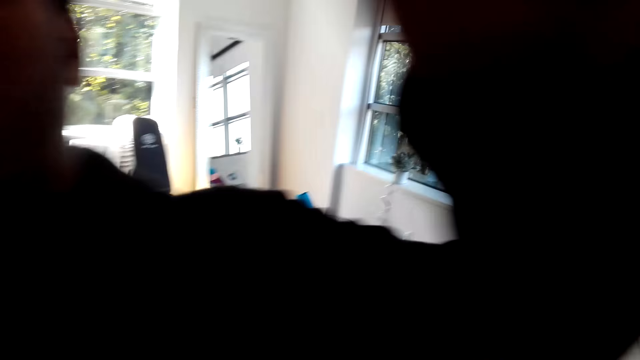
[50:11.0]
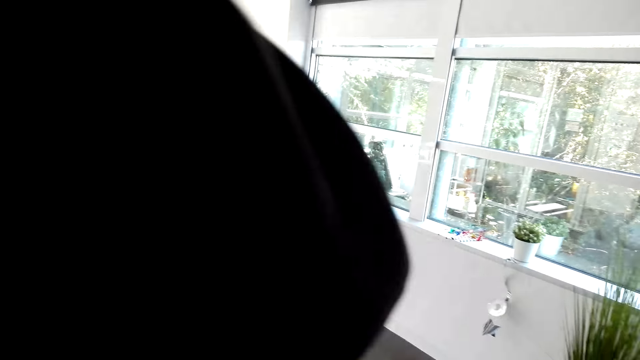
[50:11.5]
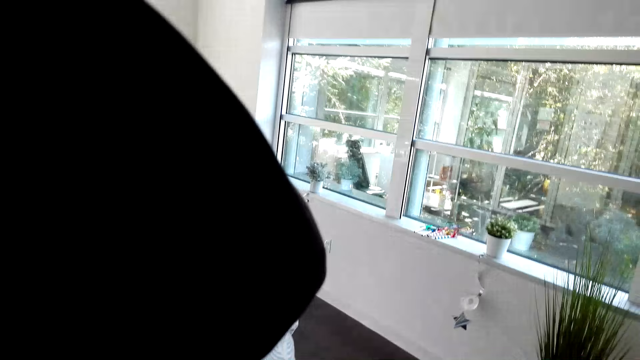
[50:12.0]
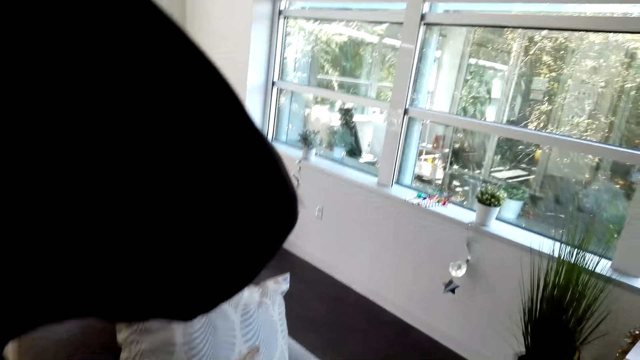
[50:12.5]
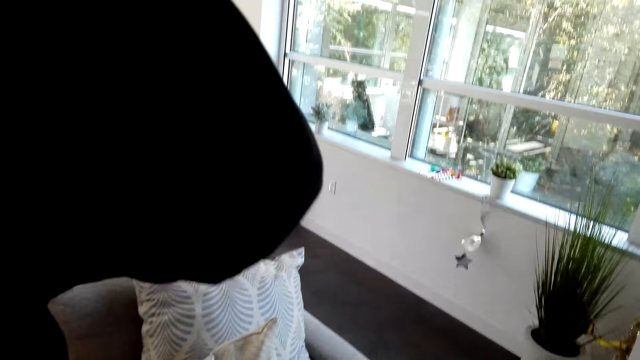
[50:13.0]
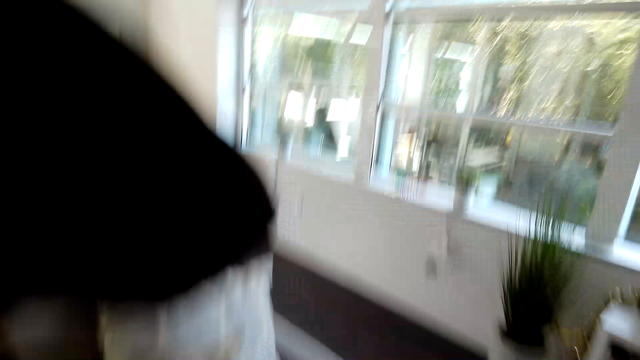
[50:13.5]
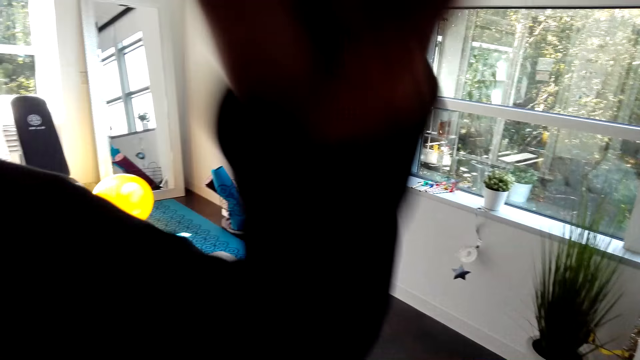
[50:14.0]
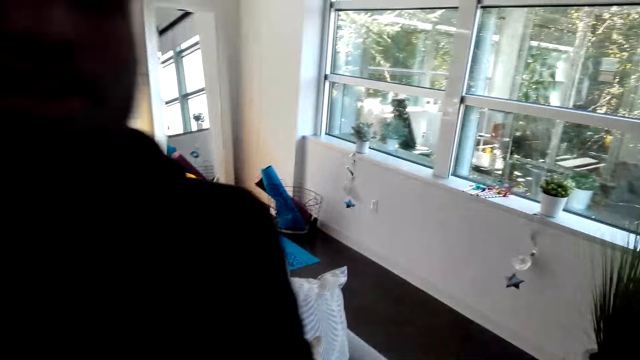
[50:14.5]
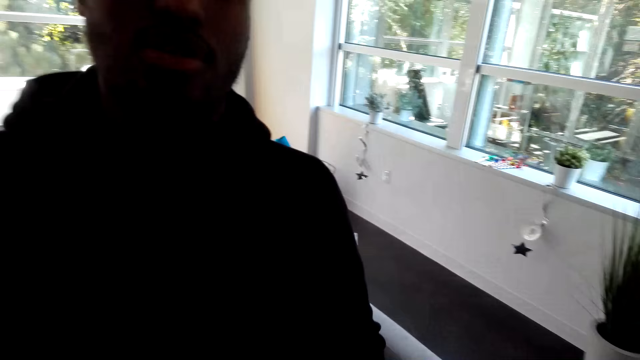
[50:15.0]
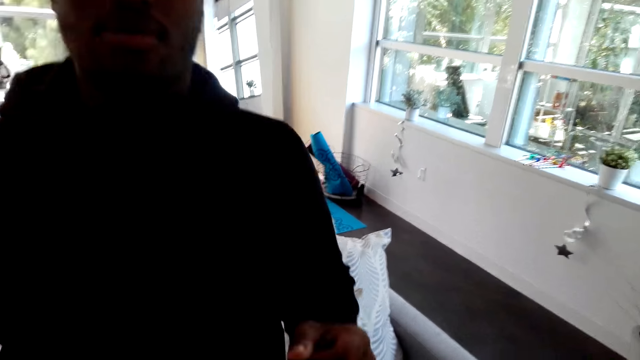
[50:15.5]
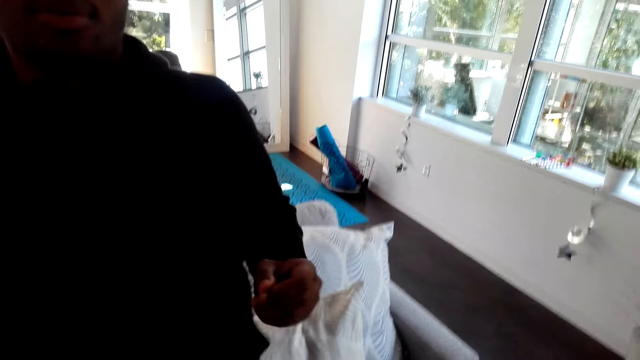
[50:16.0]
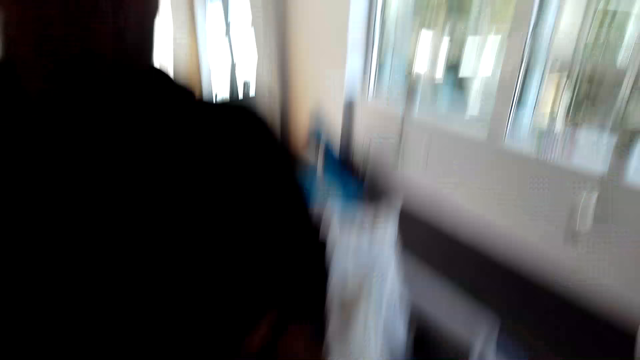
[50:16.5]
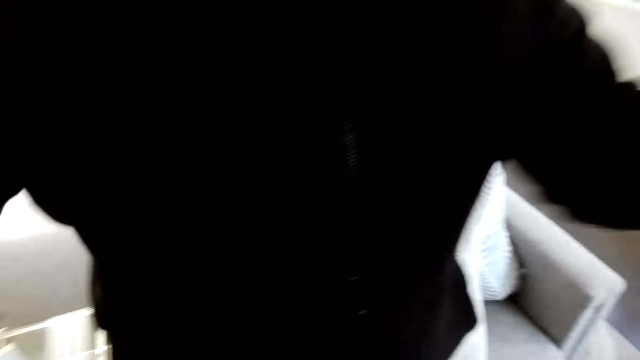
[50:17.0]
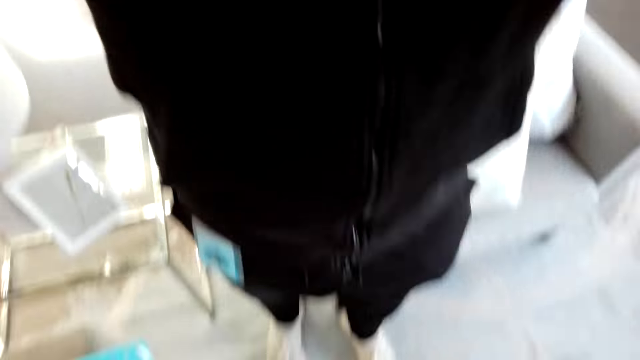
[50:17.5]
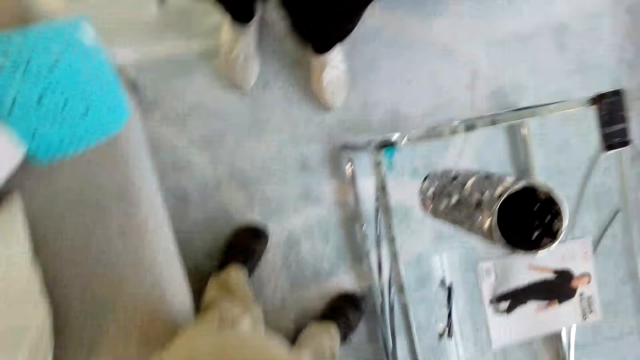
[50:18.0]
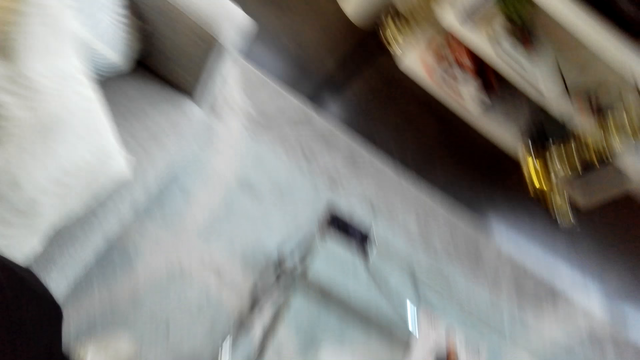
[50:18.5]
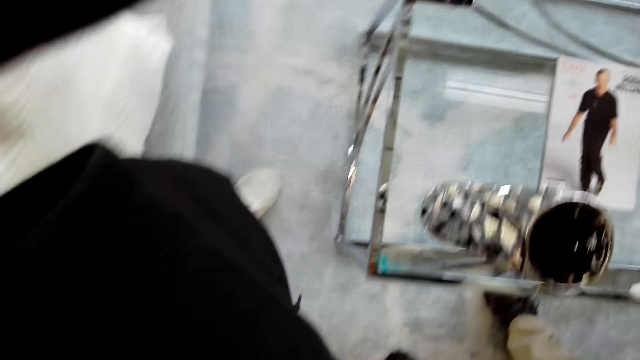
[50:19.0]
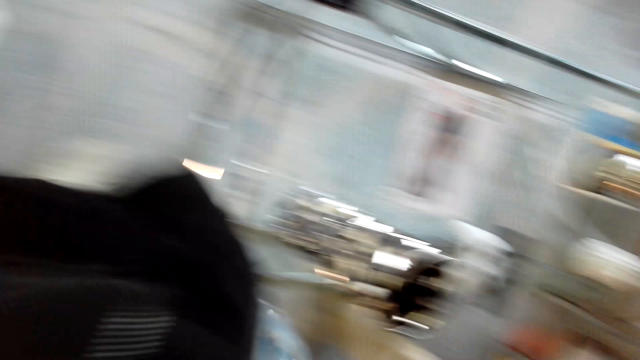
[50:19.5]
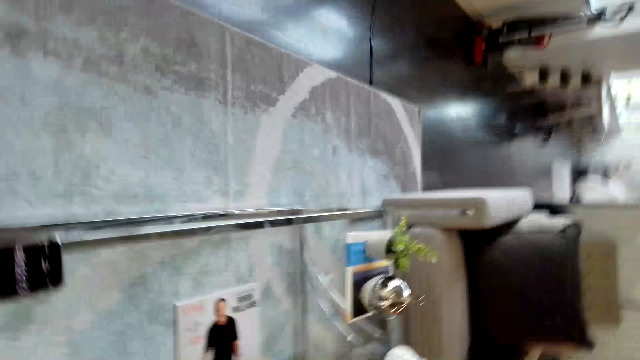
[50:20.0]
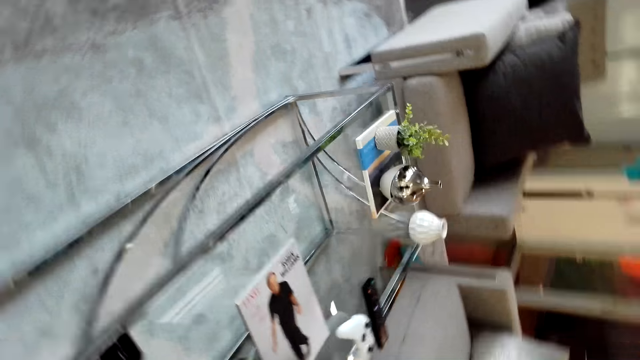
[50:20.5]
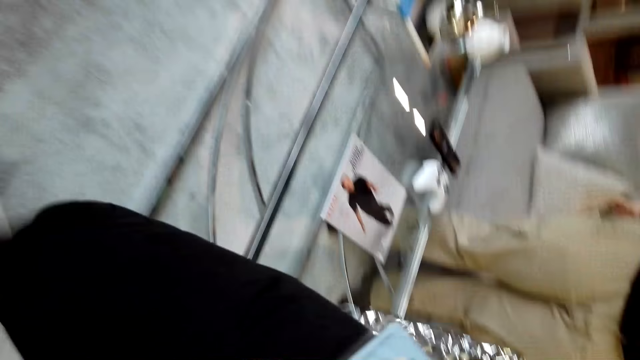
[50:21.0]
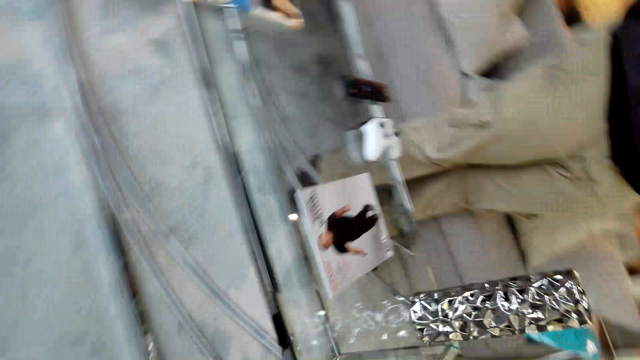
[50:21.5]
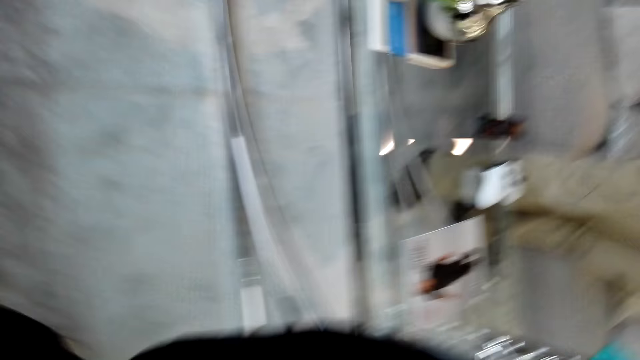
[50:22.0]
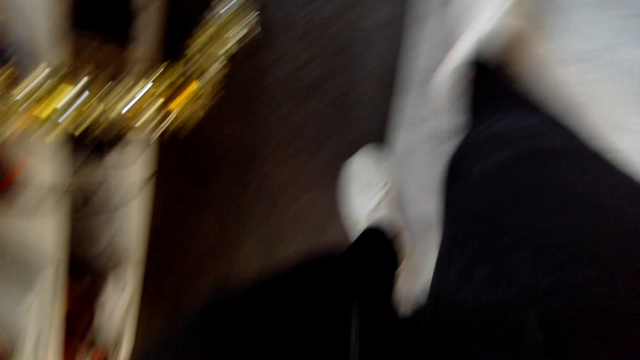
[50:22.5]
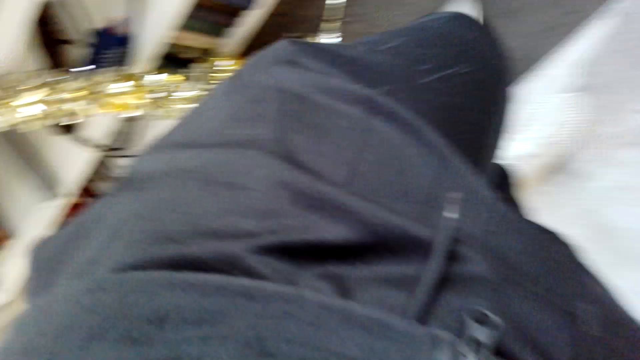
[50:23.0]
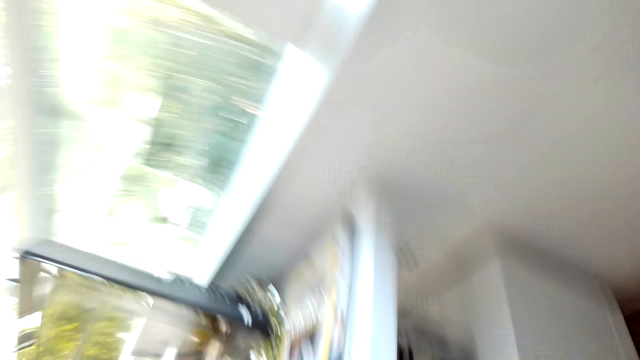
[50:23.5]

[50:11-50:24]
A man adjusts the camera. The man touches the camera. The man talks. The camera wearer looks around the house and walks around the house.

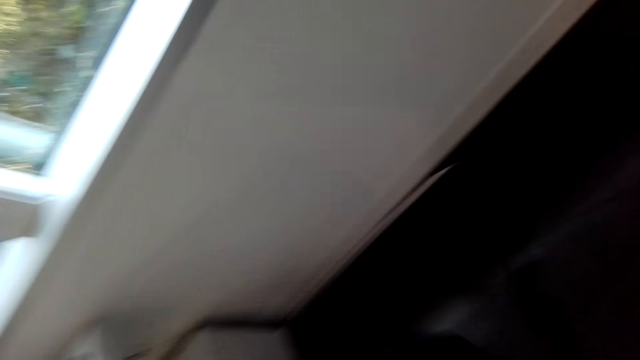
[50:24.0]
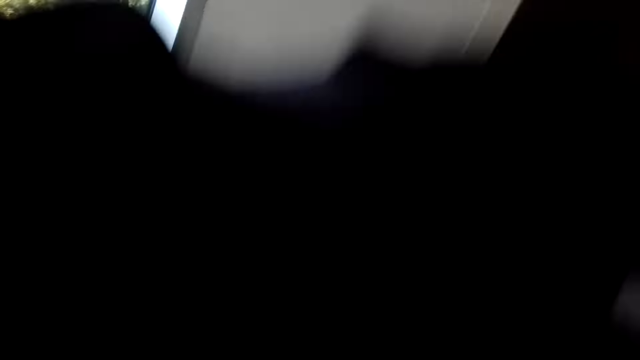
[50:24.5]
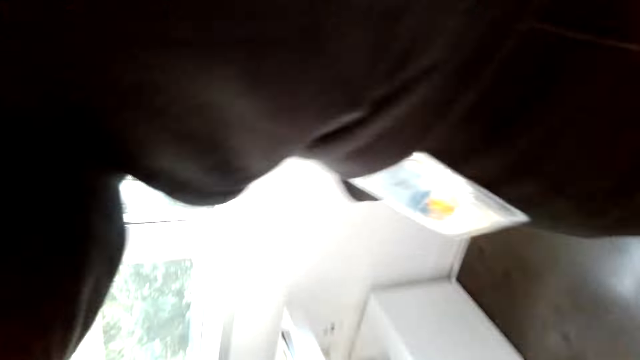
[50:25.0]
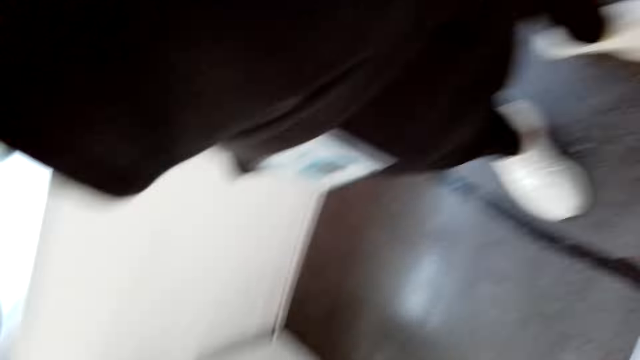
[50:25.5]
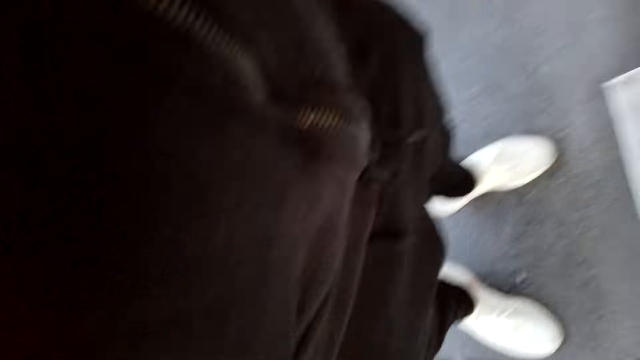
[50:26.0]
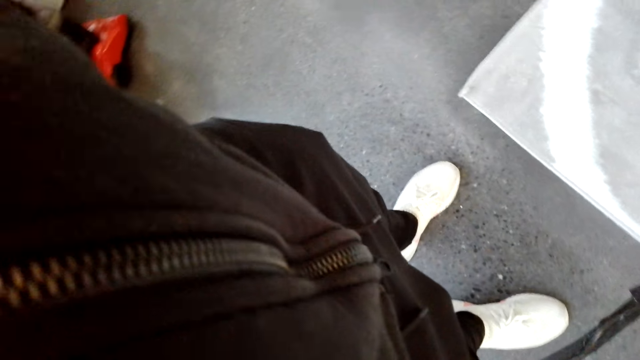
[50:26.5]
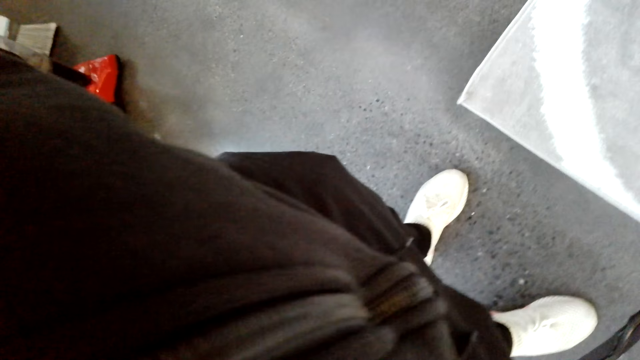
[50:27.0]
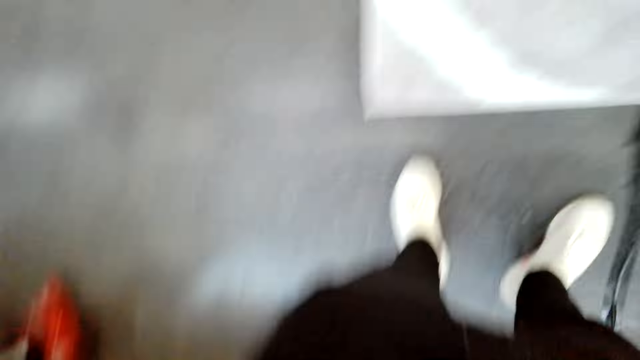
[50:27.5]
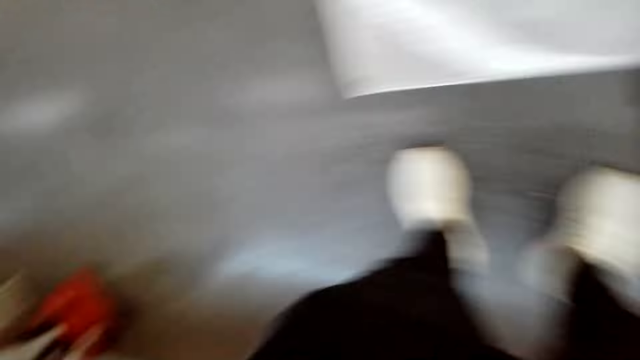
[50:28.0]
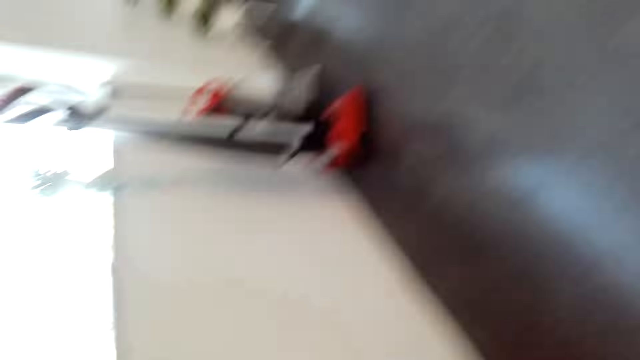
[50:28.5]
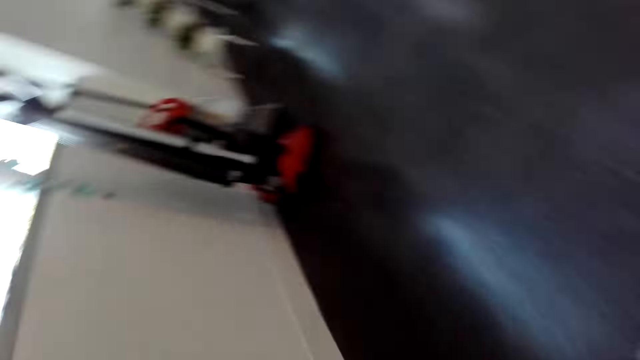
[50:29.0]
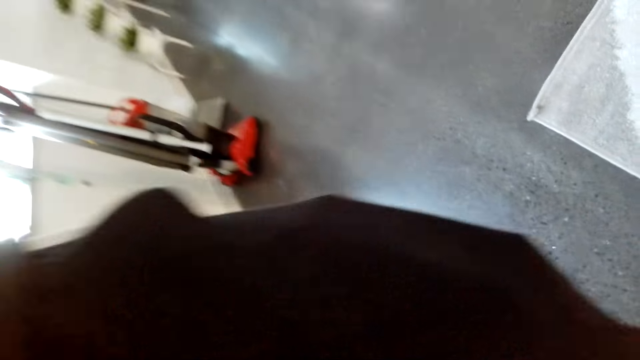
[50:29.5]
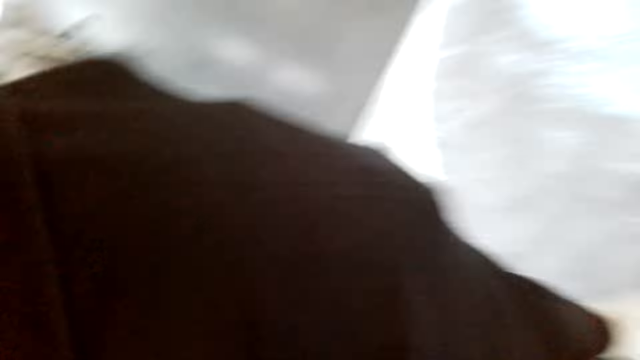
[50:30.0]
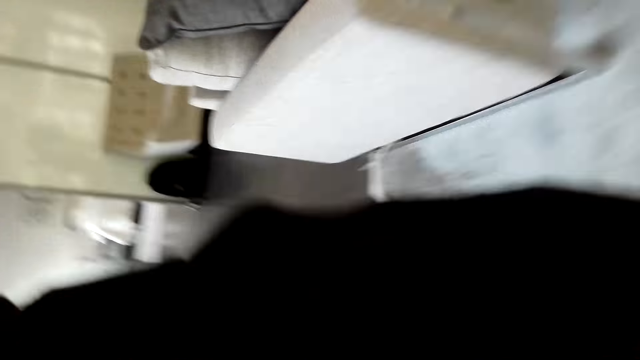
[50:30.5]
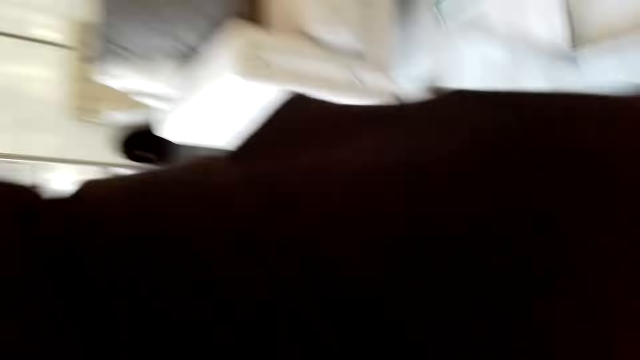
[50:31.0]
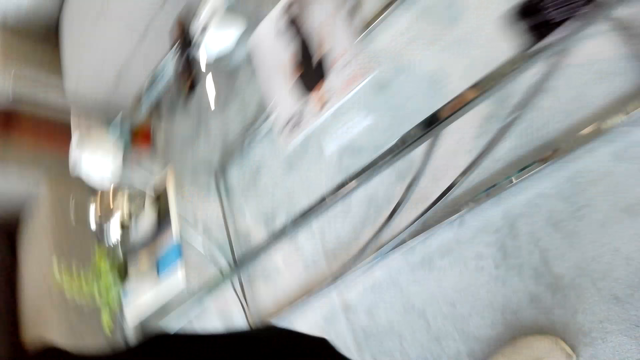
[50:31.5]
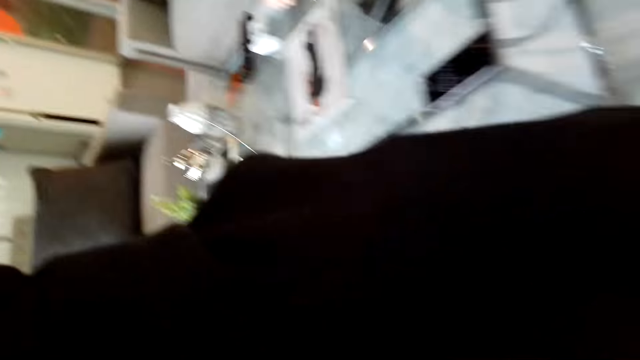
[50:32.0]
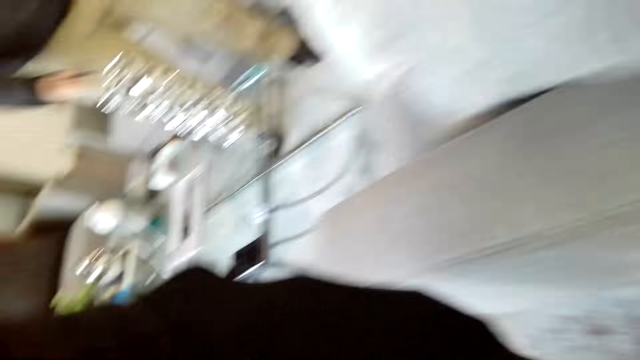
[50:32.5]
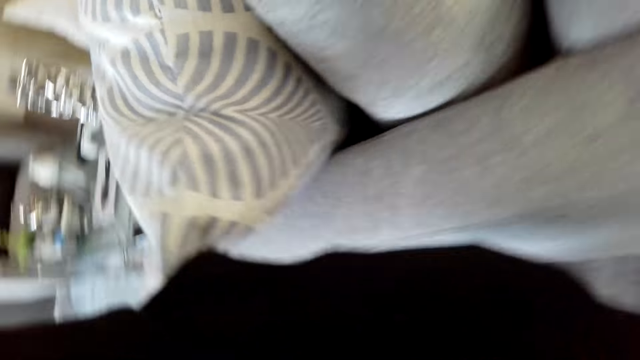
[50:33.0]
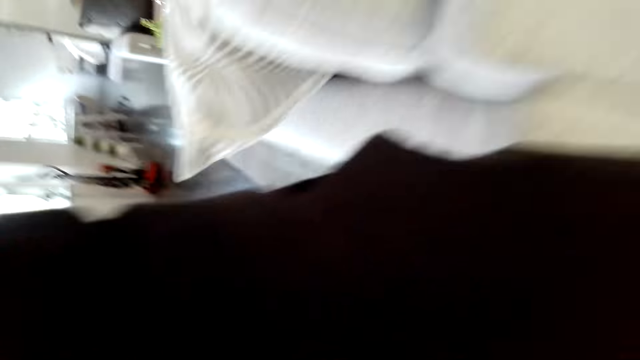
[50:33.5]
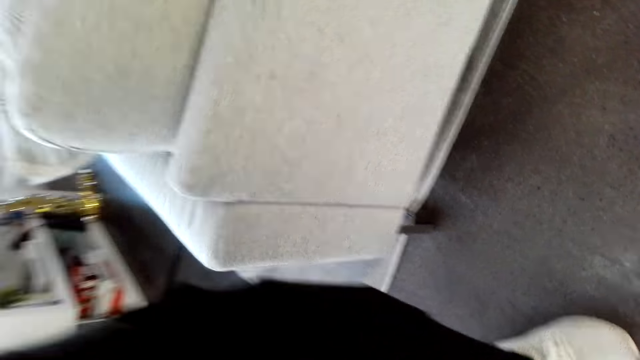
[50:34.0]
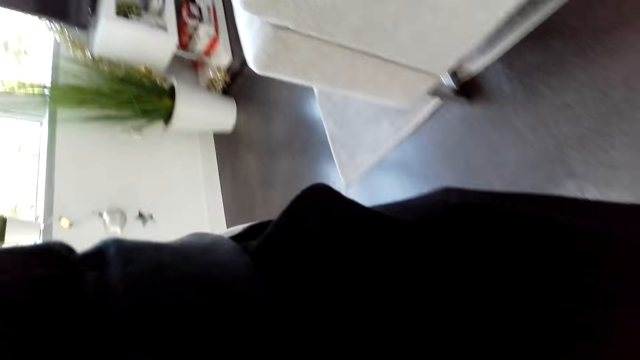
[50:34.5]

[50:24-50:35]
A man talks with someone.
